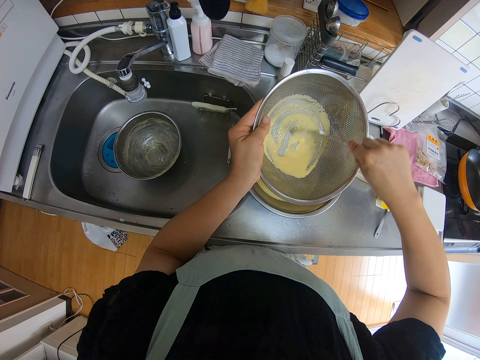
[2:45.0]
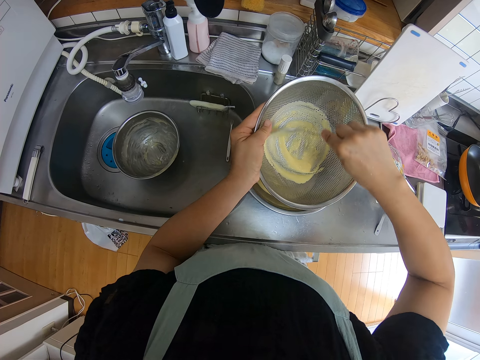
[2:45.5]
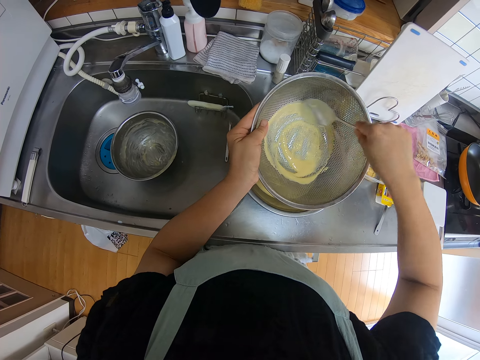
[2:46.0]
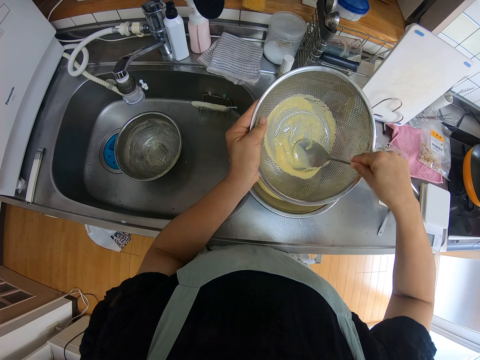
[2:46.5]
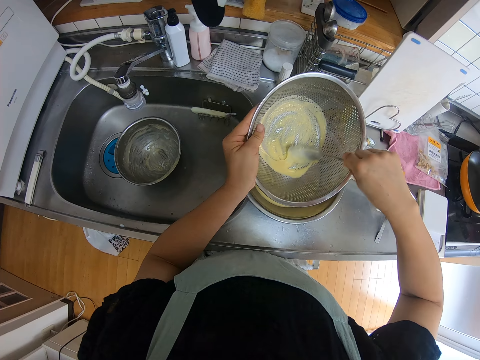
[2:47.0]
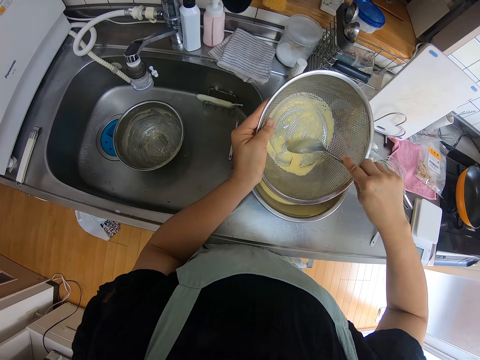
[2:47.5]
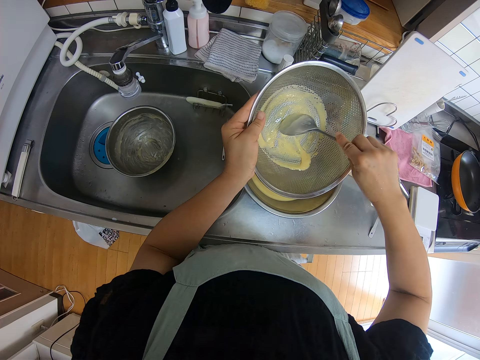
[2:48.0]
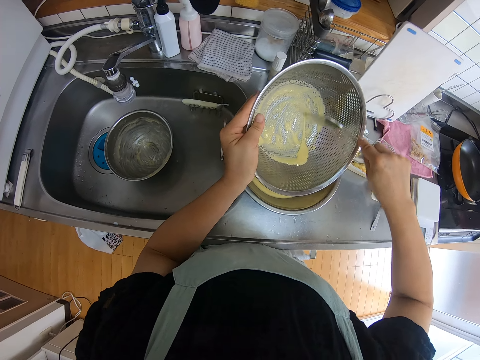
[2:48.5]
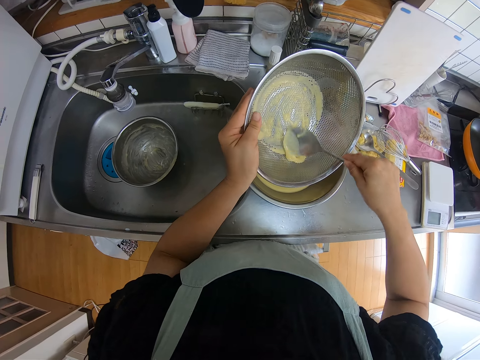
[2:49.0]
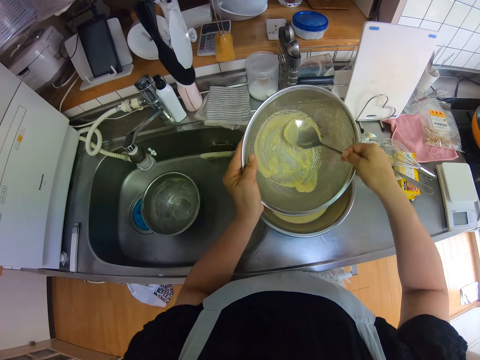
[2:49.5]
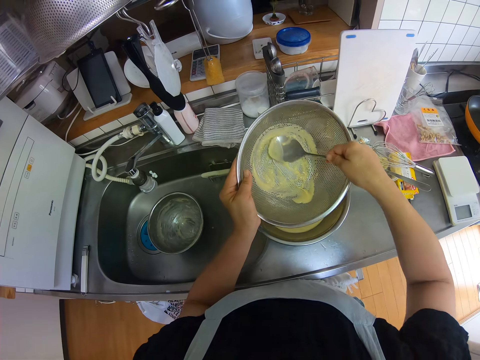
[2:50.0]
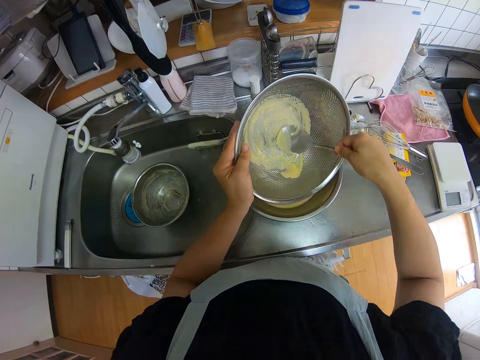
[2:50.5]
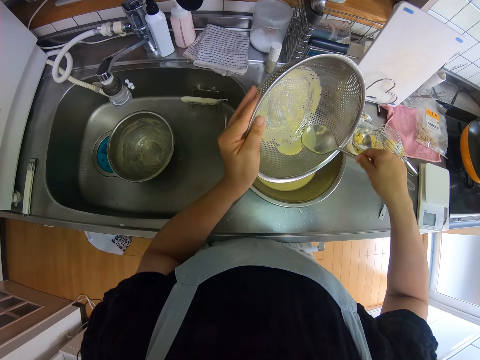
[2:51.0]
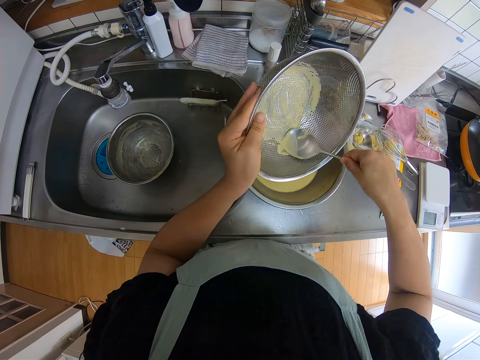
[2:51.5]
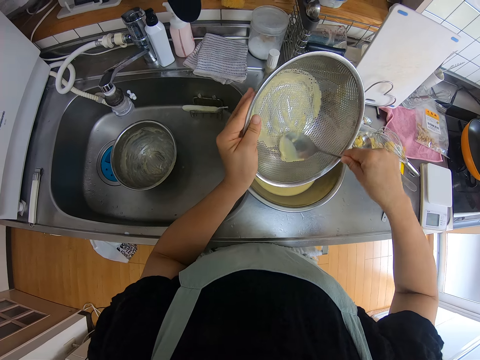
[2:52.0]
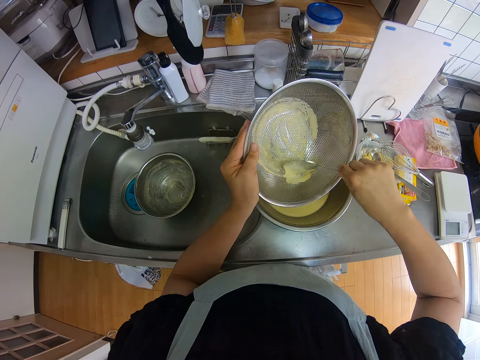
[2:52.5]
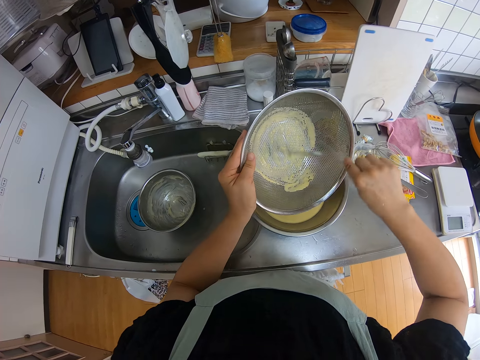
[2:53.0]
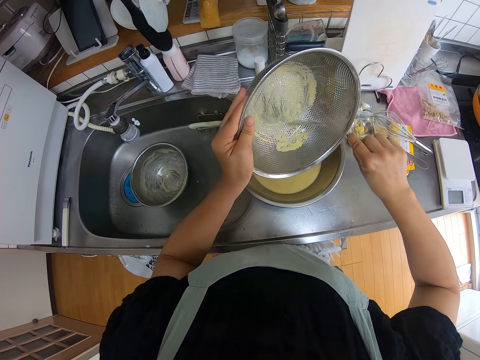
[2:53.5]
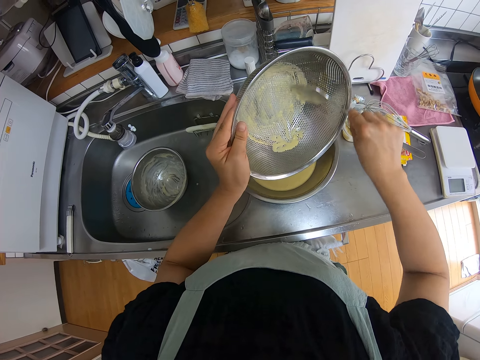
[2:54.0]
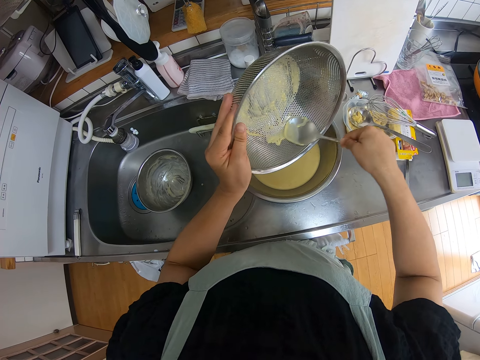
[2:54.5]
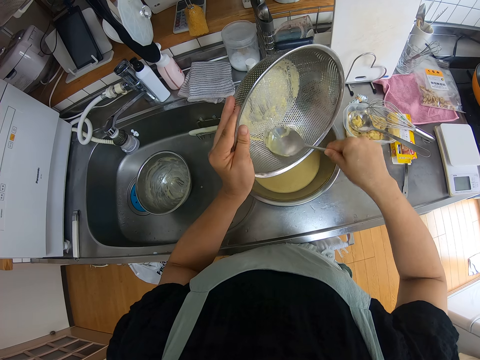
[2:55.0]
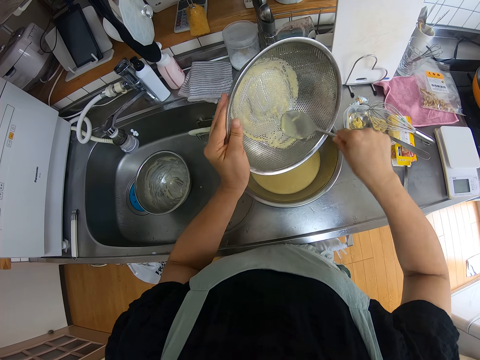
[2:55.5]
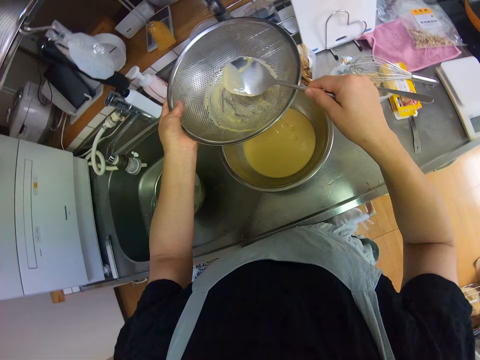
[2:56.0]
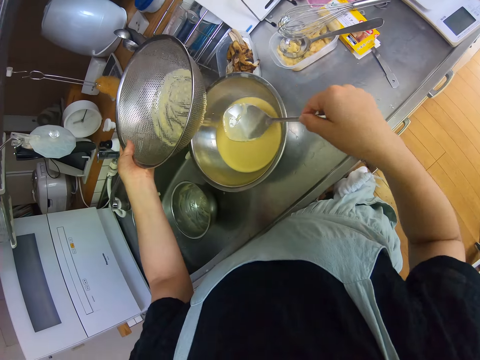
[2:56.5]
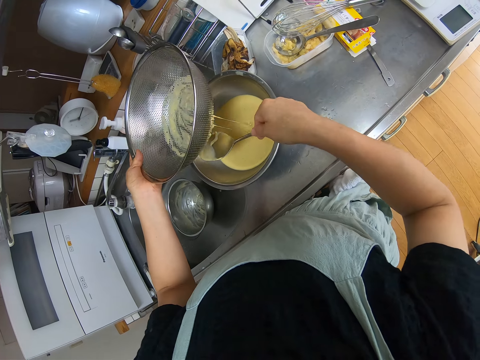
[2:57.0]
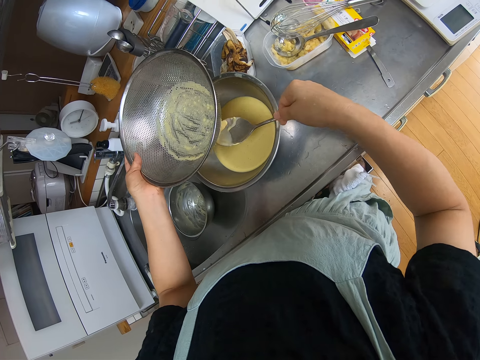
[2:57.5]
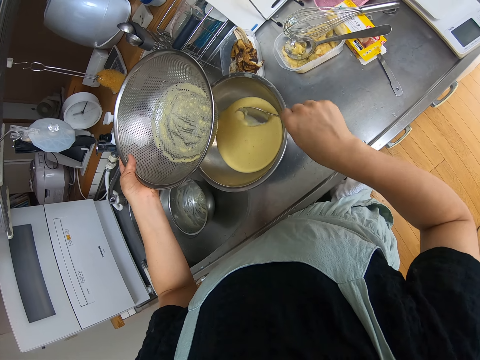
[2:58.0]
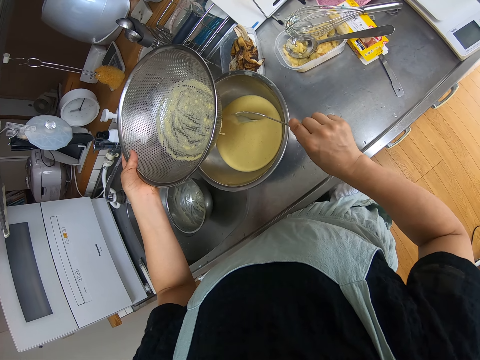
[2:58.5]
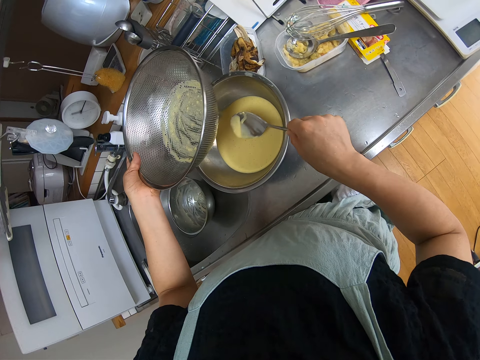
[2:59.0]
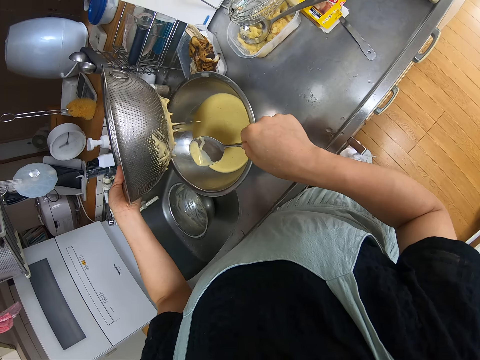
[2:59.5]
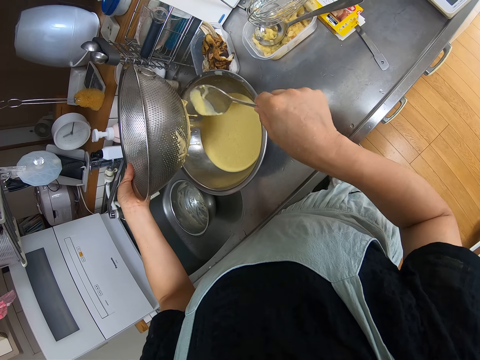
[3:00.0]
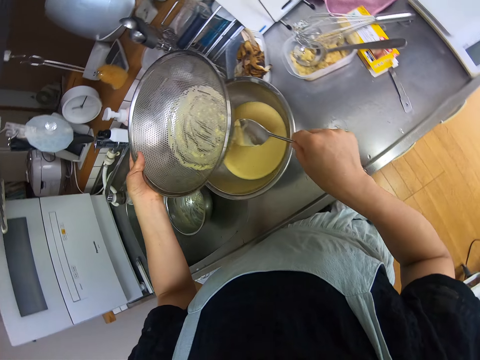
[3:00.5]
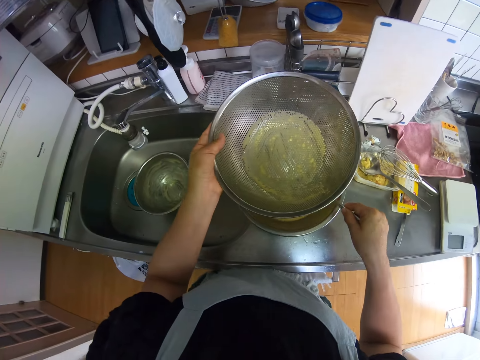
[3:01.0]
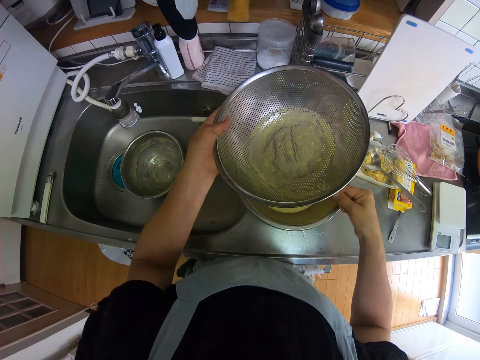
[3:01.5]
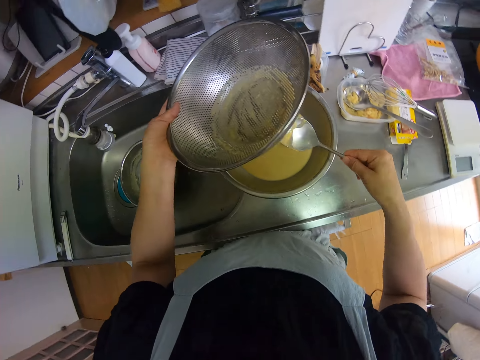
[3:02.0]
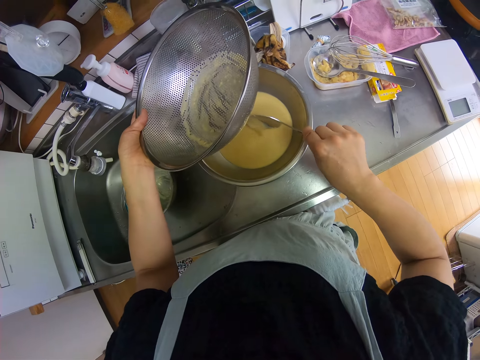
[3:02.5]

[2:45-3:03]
The camera wearer removes some batter from the strainer into the bowl with the spoon.

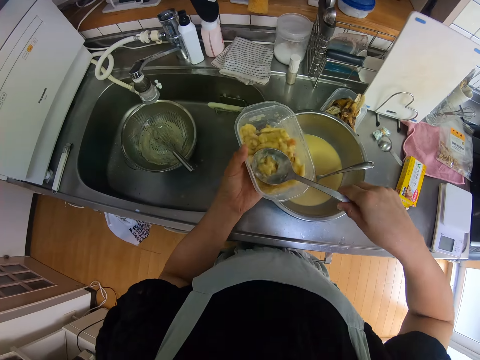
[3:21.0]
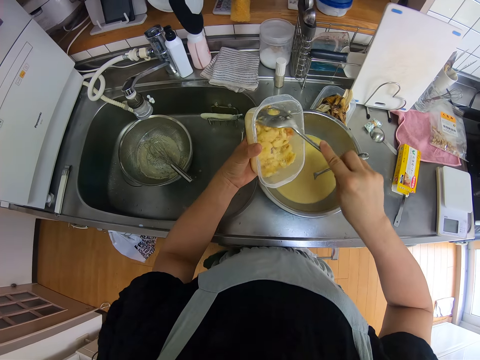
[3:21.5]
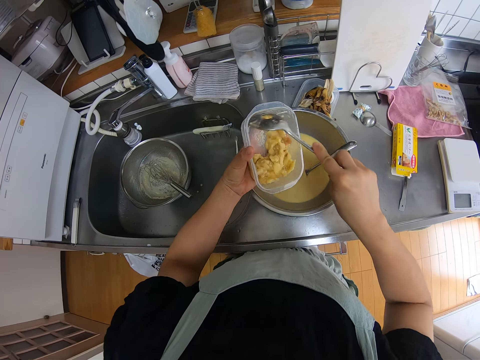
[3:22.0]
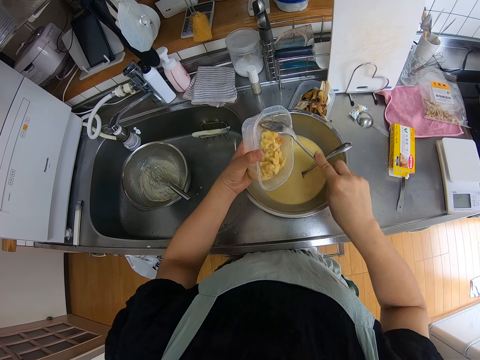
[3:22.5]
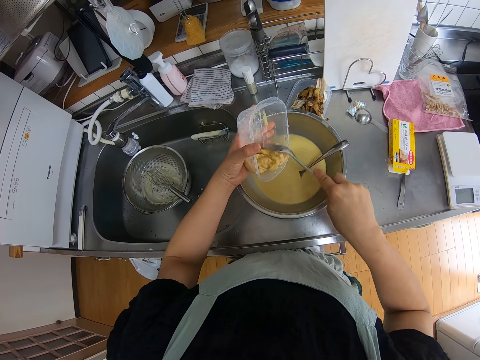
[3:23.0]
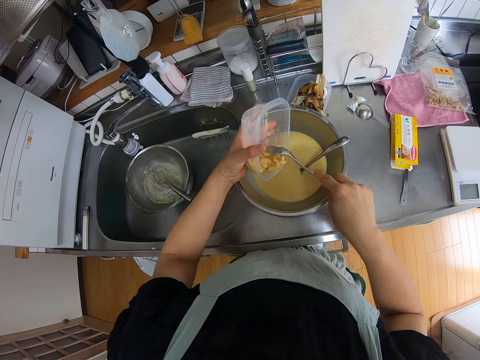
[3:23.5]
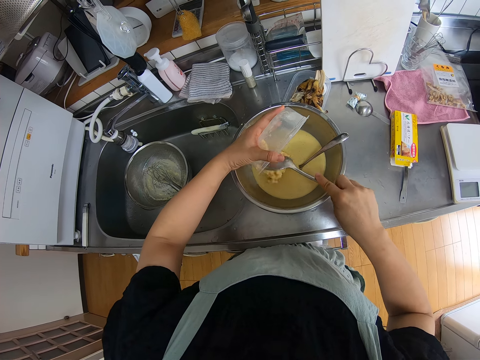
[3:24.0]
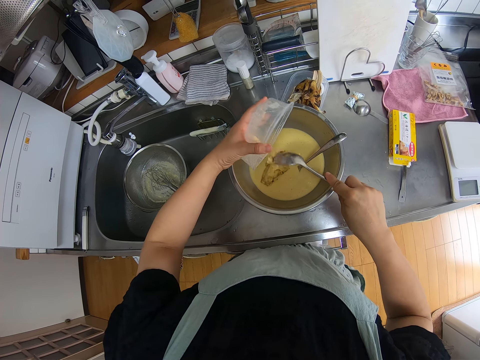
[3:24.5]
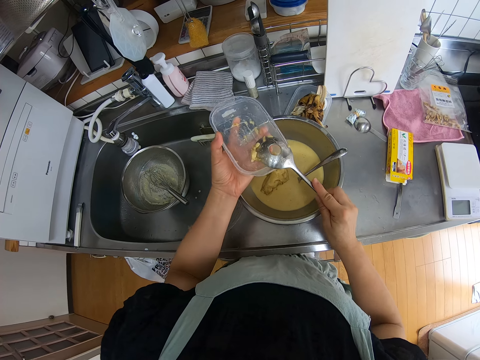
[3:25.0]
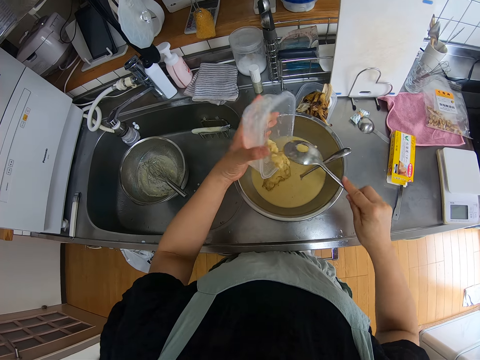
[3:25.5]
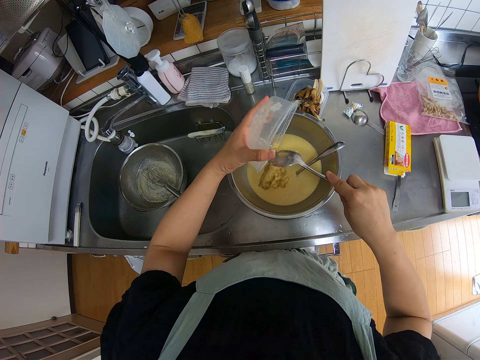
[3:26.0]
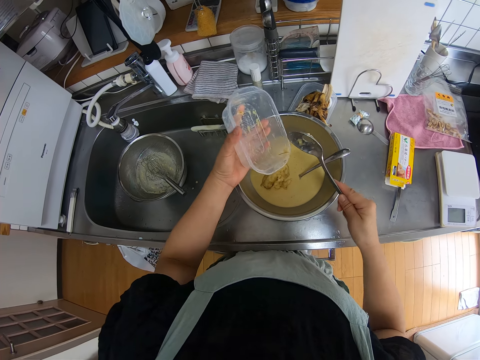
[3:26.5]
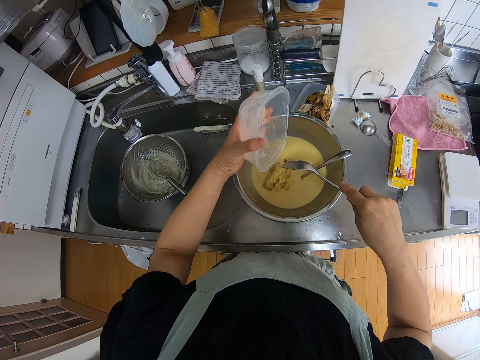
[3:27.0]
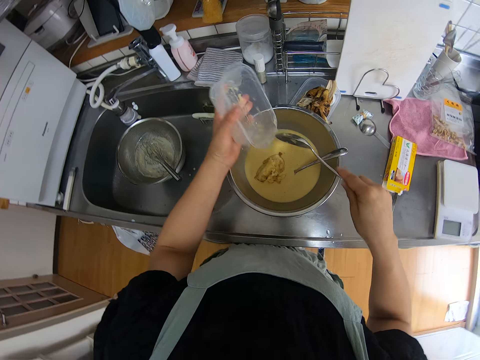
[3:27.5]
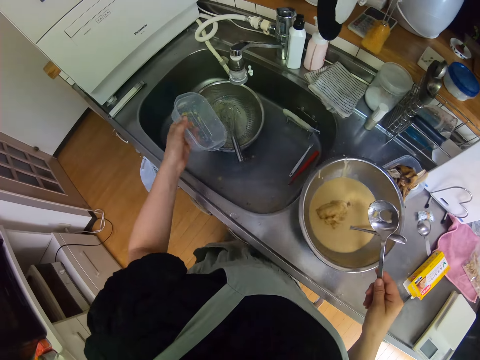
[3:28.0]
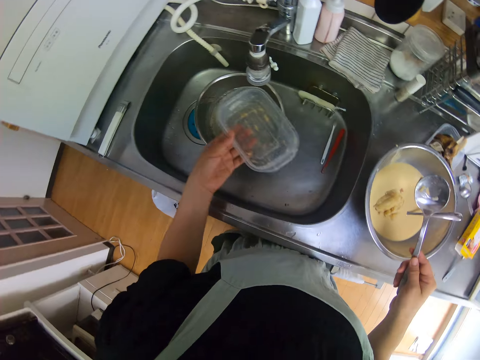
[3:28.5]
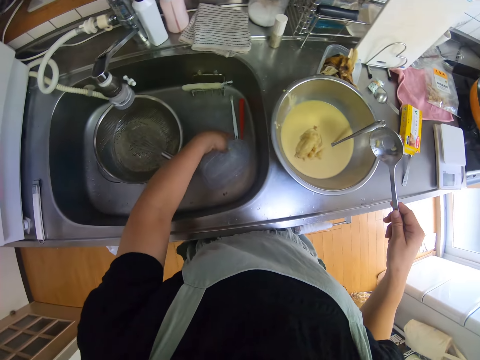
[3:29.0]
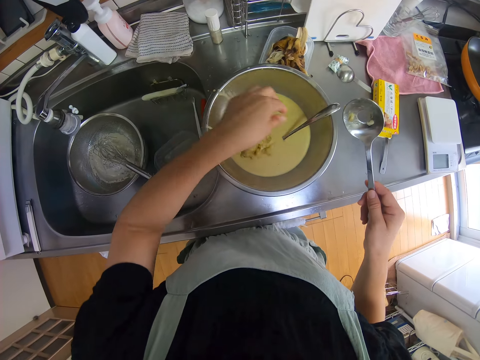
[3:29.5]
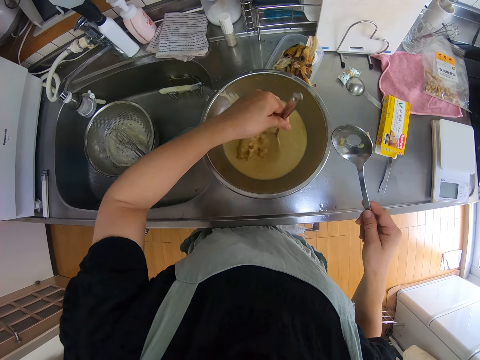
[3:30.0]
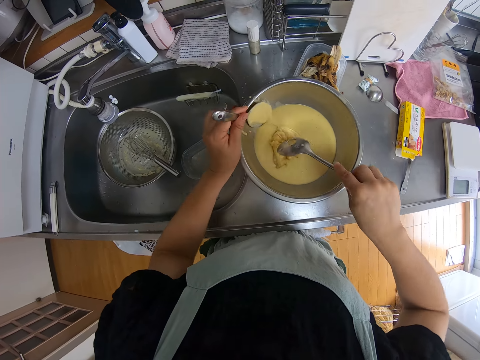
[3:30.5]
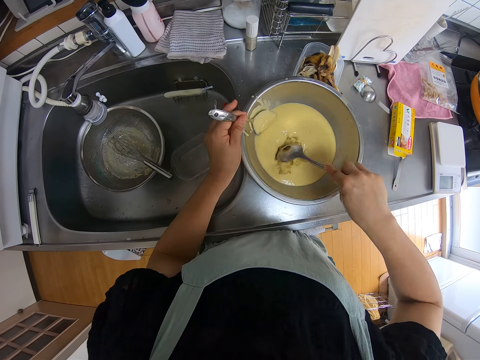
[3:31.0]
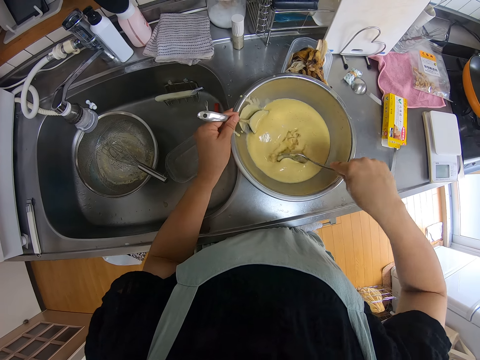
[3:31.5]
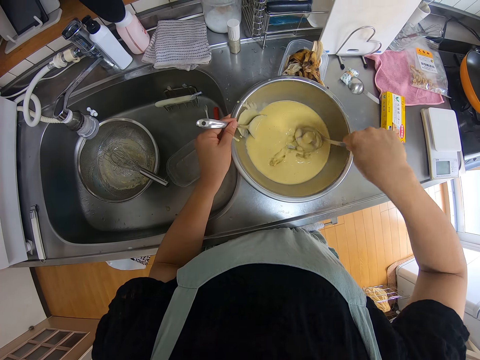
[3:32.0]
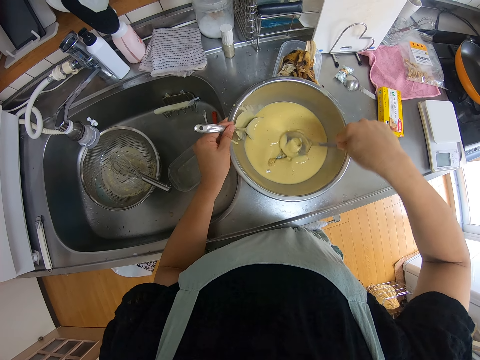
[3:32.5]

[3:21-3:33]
The camera wearer packs the food in the plate with the spoon. She pours the food into the batter. She places the plate over the strainer and the bowl. She drops the plate in the sink. She lifts up the spoon from the batter with her left hand. She stirs the food into the batter with the spoon.
